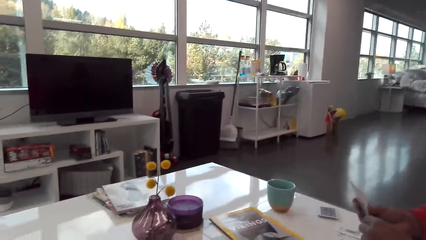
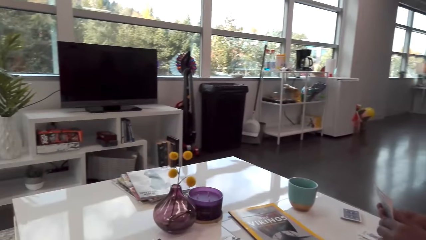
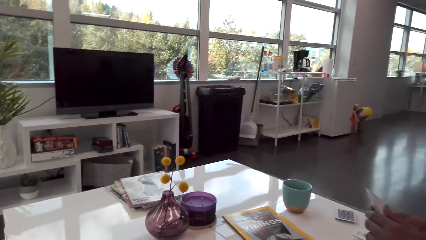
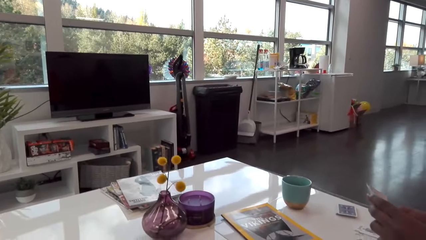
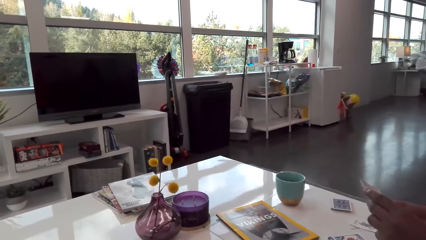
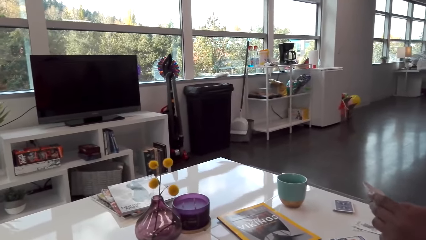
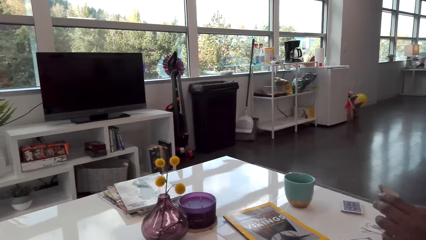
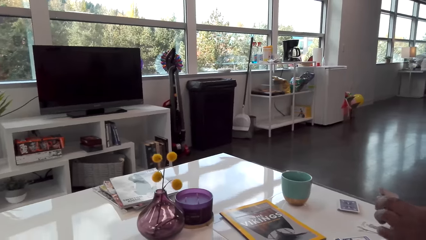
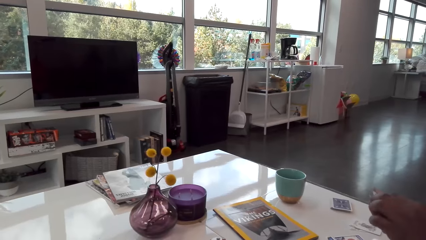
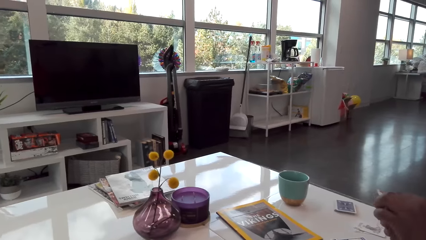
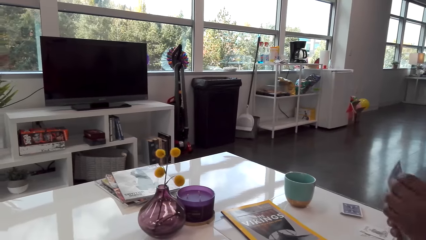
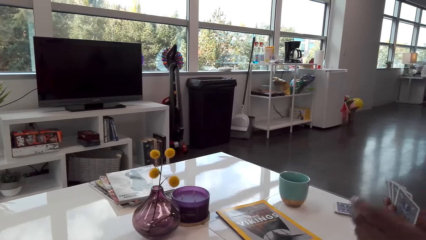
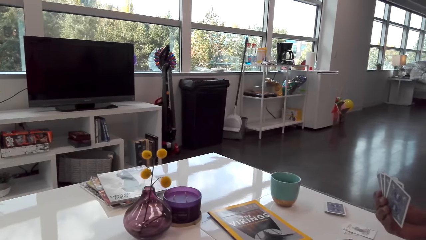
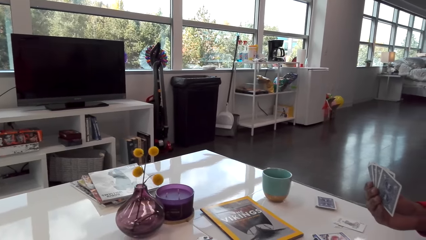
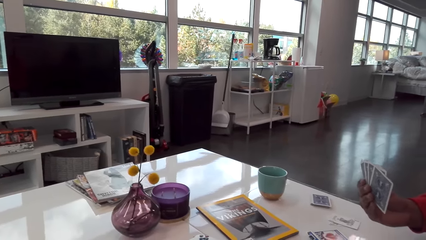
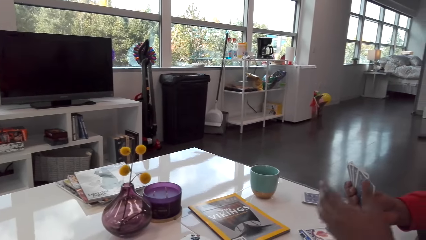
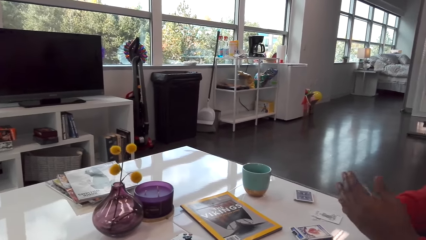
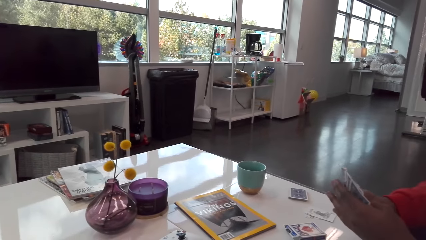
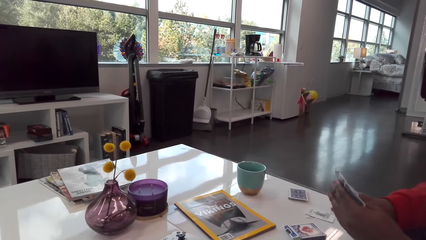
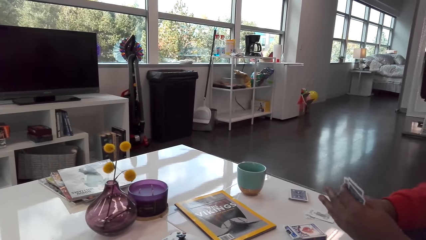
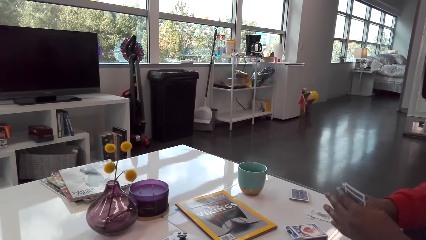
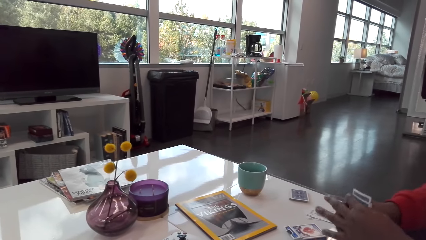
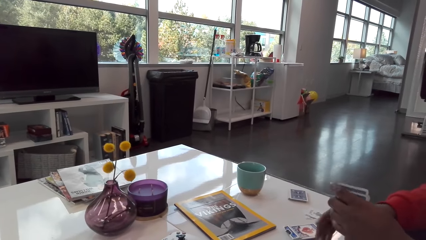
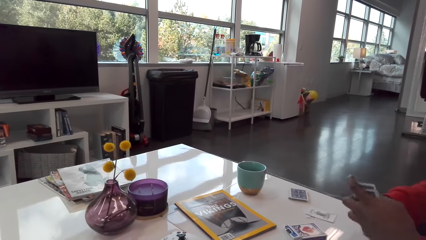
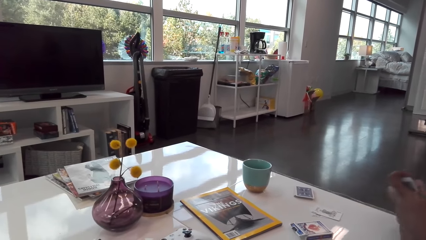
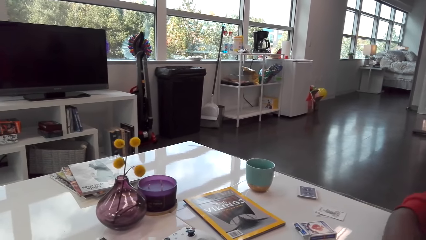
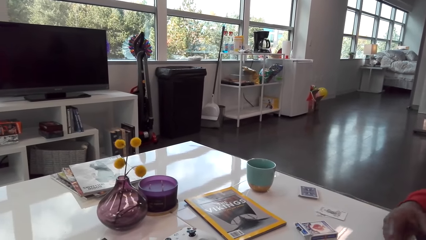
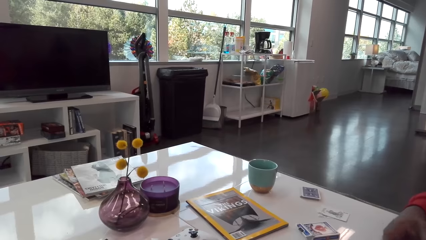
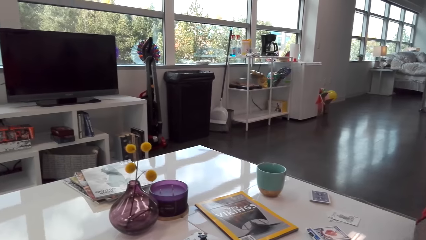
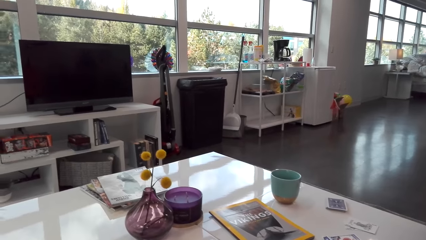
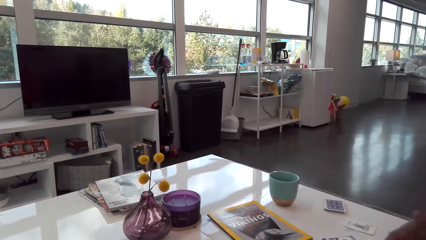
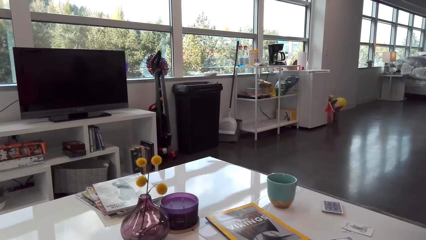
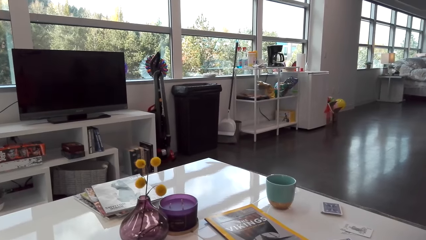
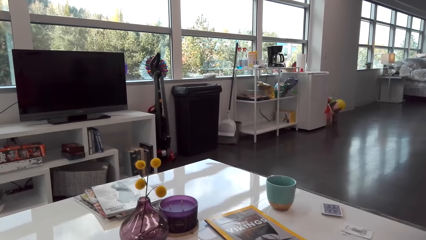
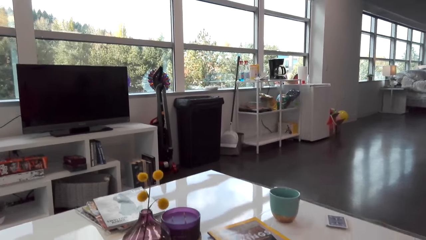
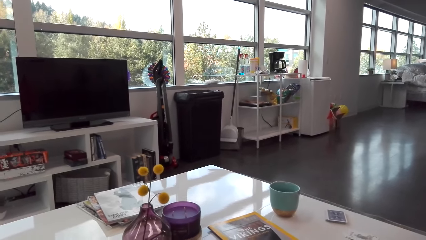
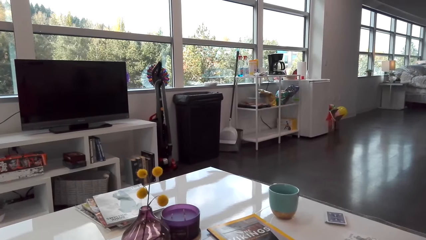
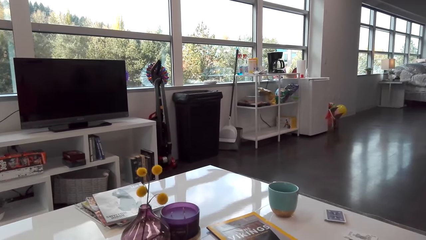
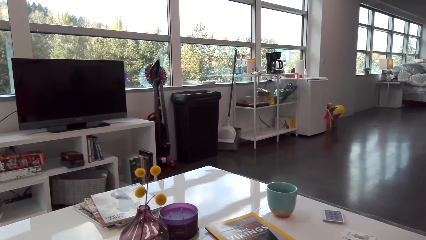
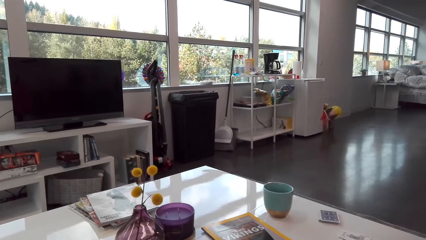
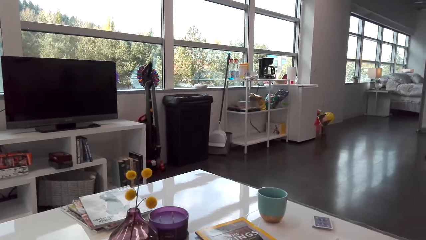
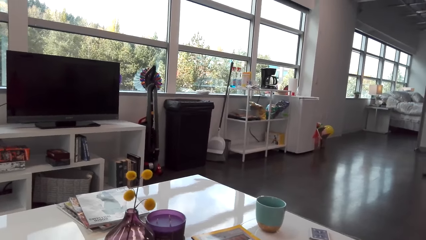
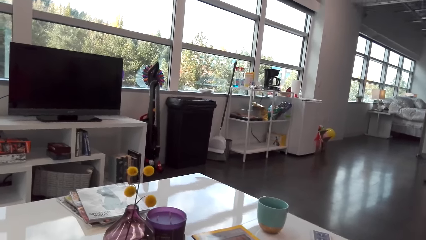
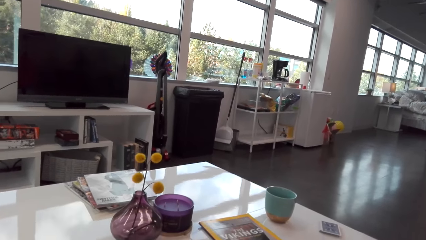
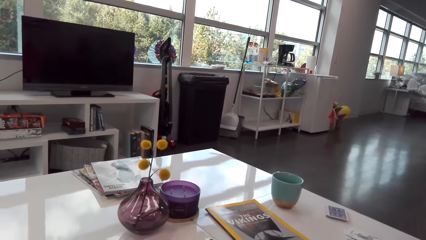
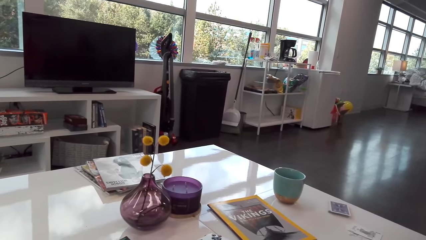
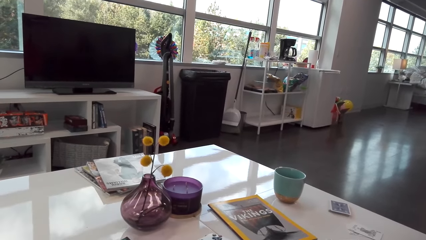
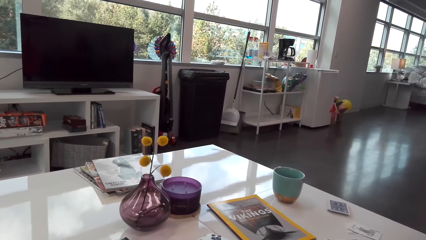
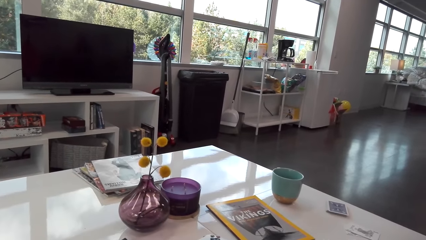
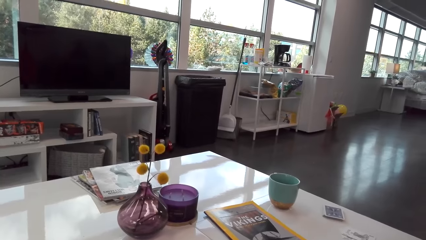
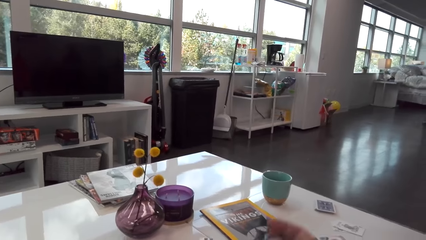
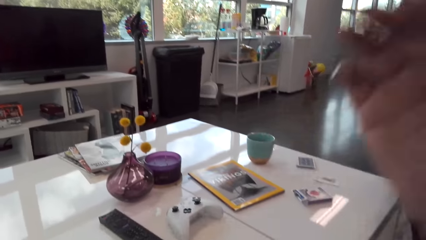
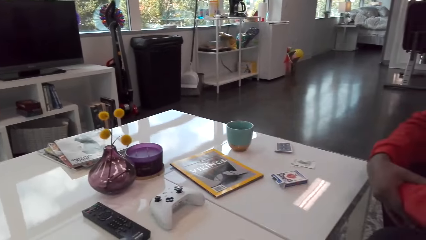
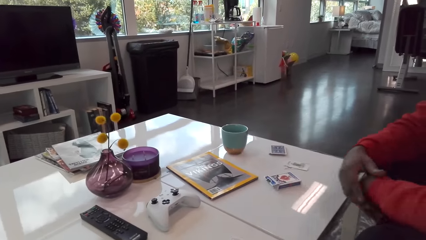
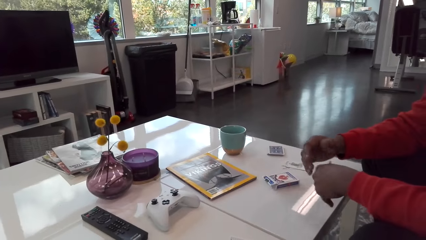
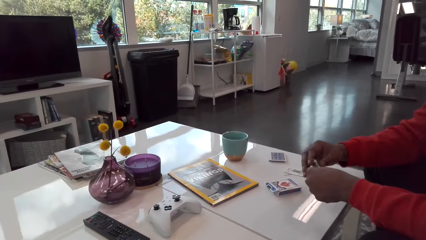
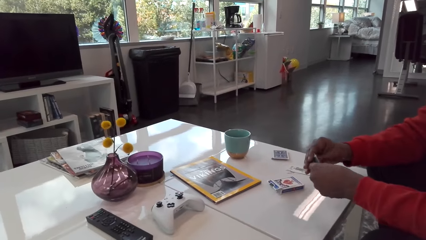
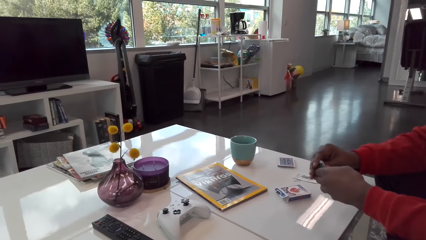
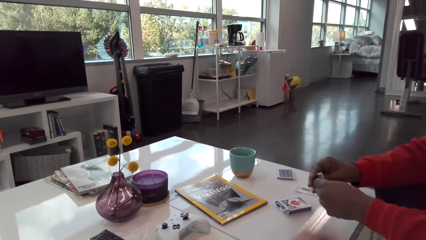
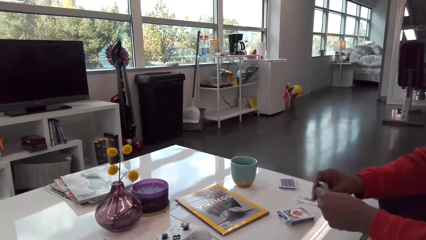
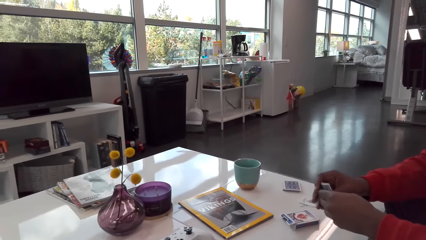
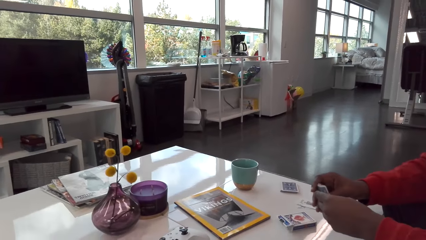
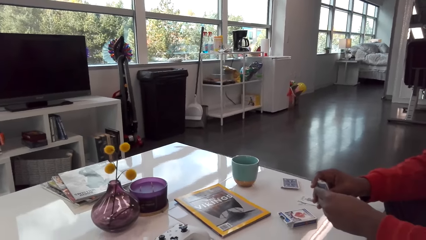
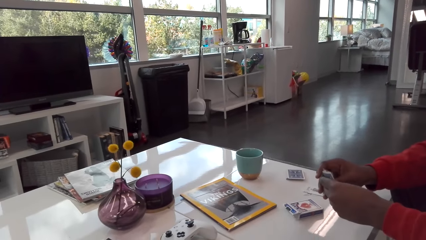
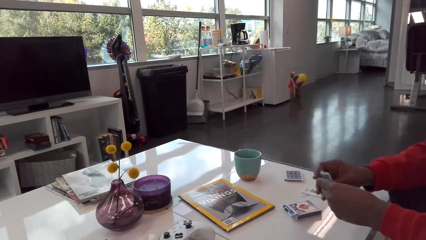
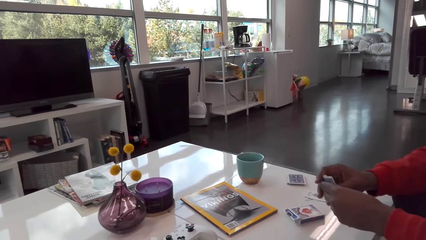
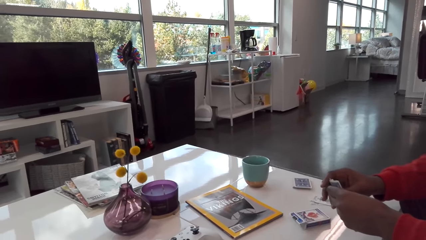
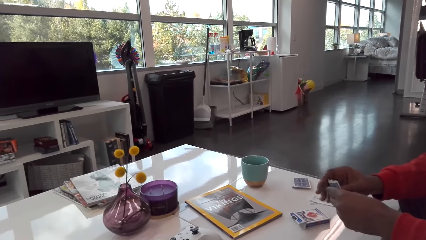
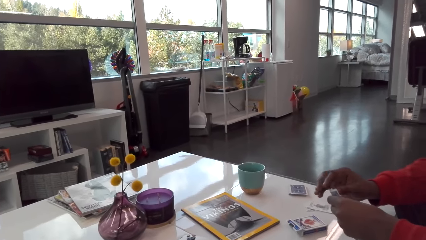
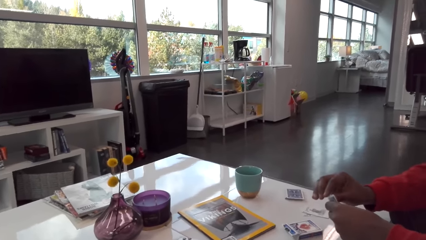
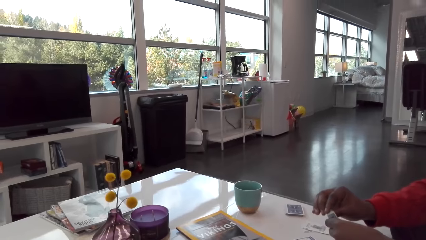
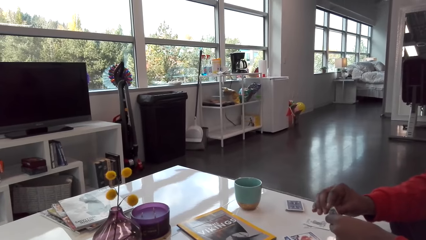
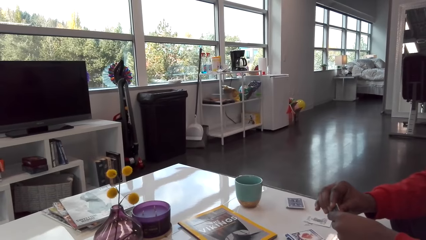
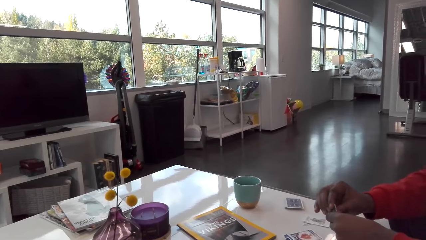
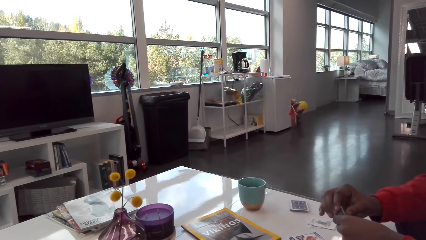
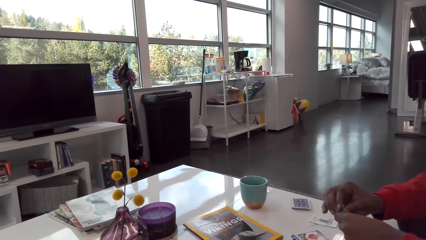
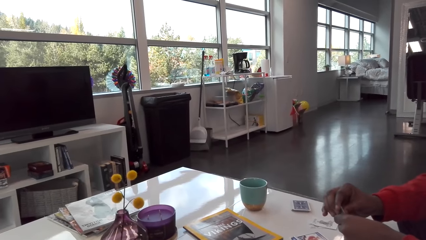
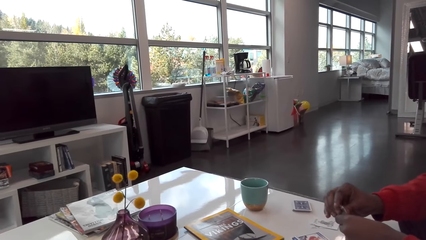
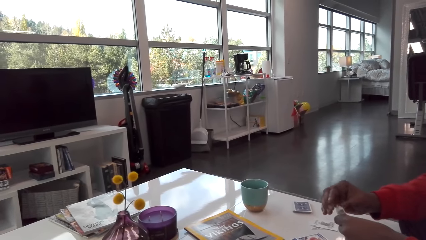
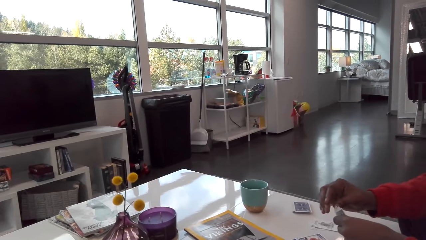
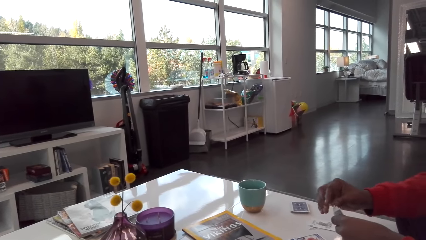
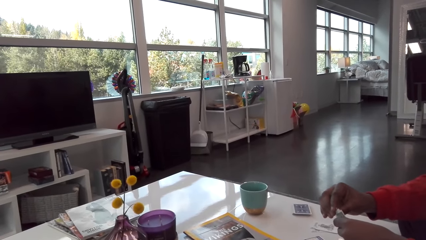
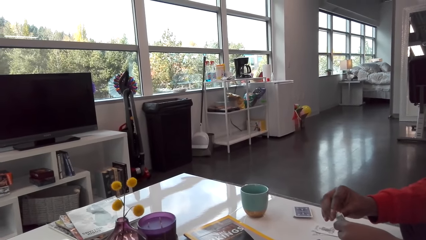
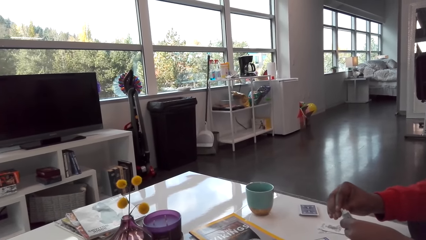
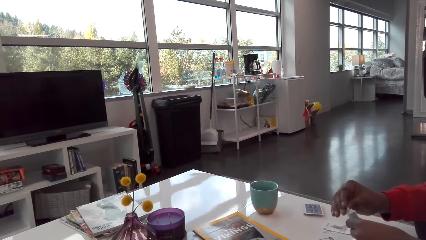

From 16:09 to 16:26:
A man plays cards with the camera wearer. The man talks. The camera wearer talks. She raises her hand and plays her card.
